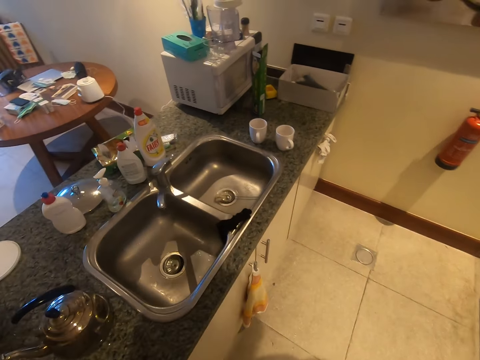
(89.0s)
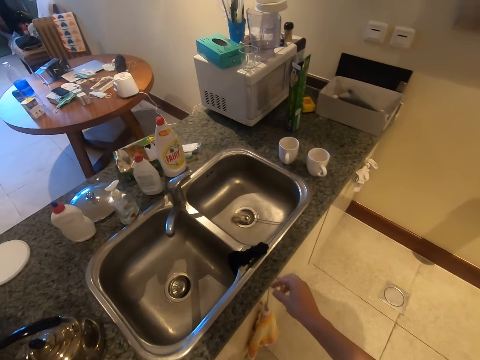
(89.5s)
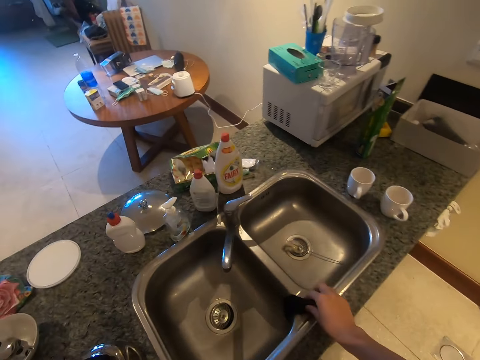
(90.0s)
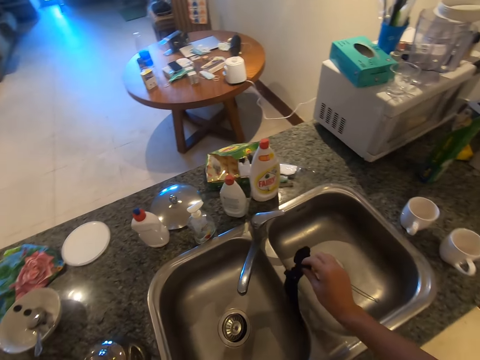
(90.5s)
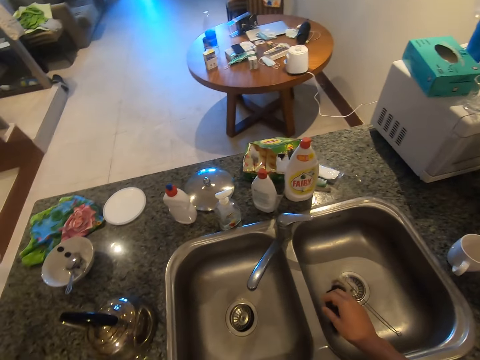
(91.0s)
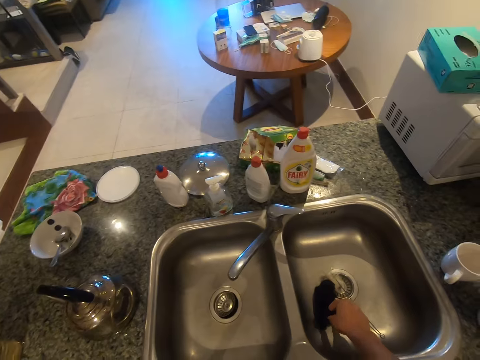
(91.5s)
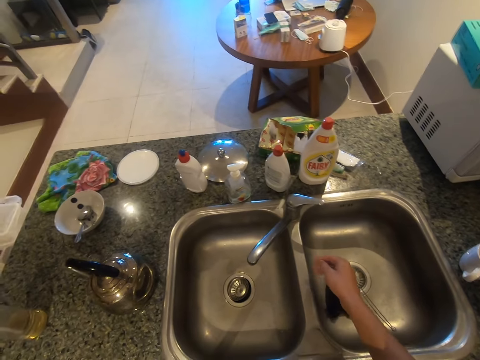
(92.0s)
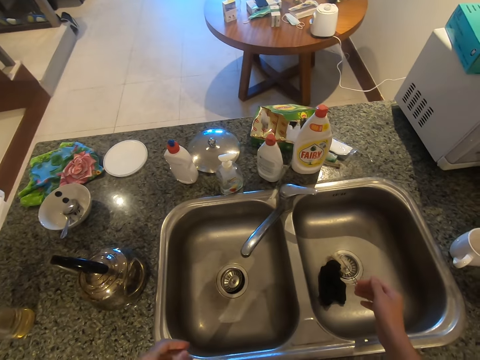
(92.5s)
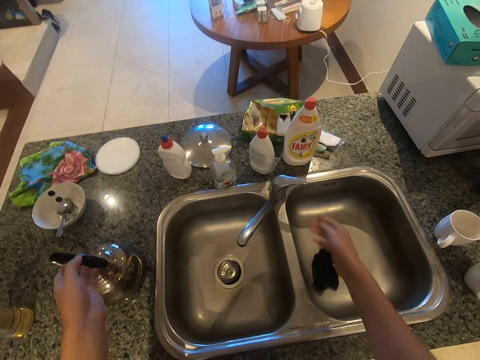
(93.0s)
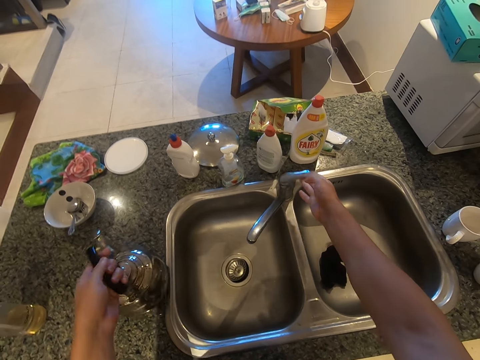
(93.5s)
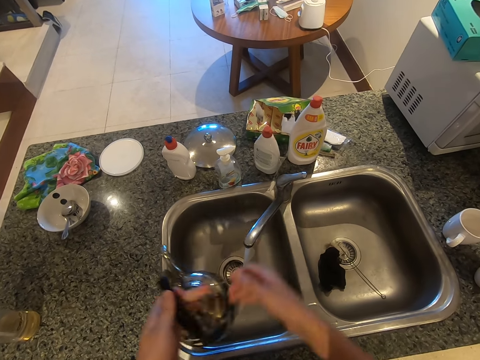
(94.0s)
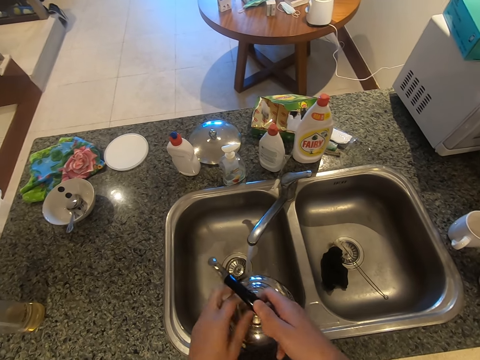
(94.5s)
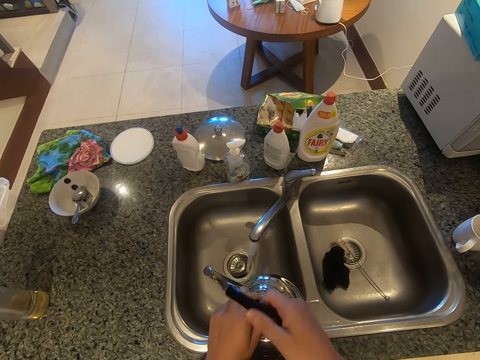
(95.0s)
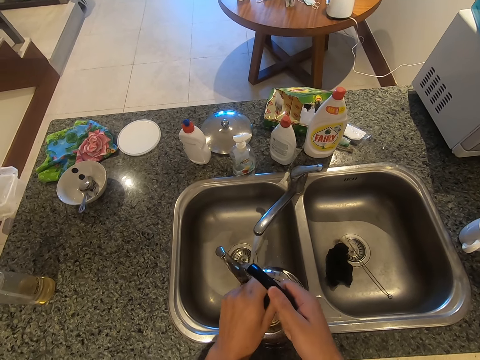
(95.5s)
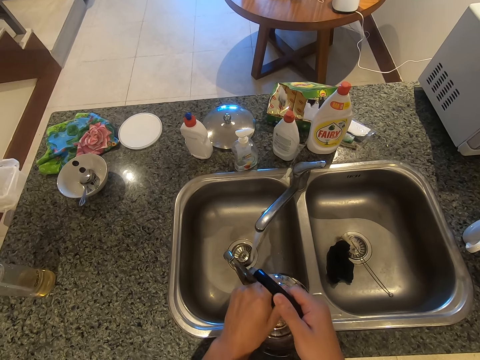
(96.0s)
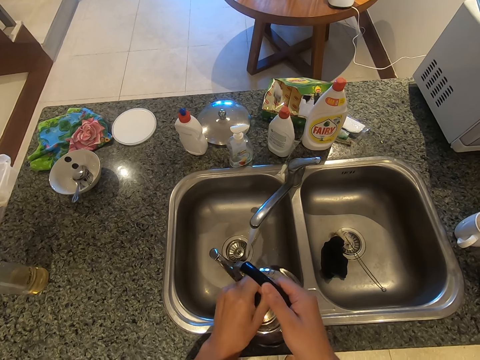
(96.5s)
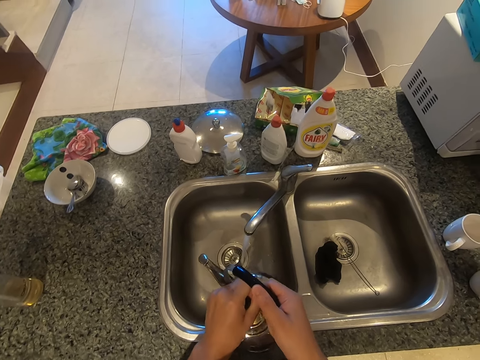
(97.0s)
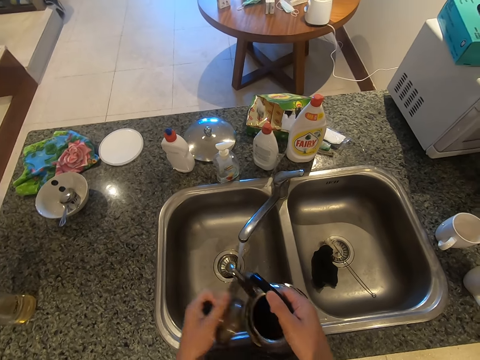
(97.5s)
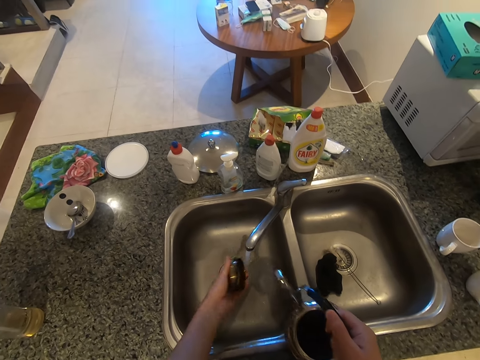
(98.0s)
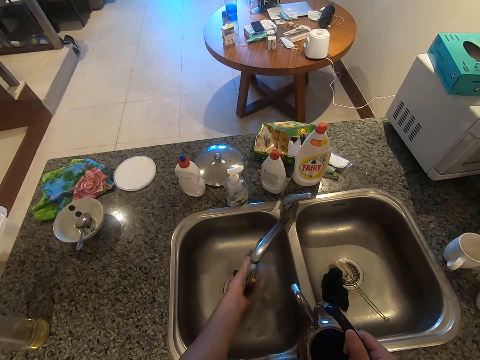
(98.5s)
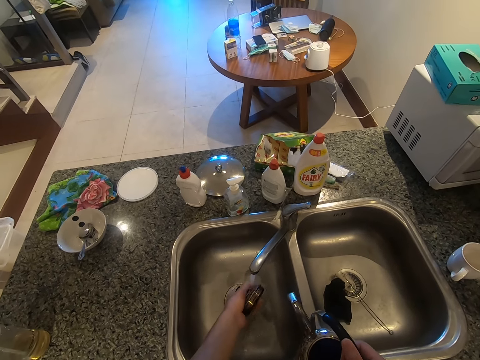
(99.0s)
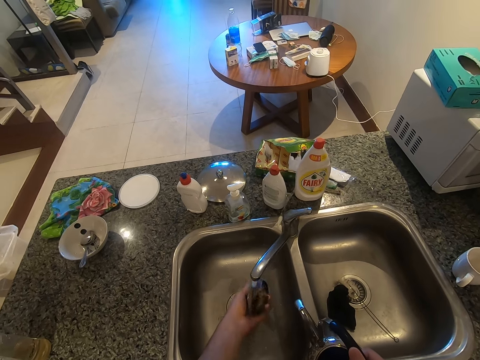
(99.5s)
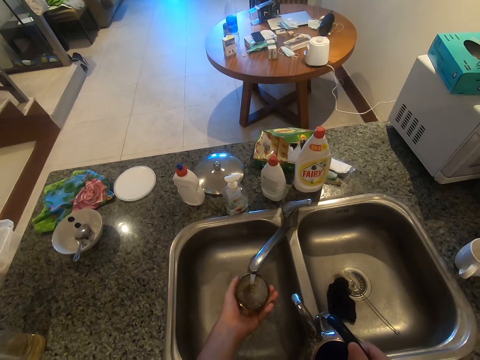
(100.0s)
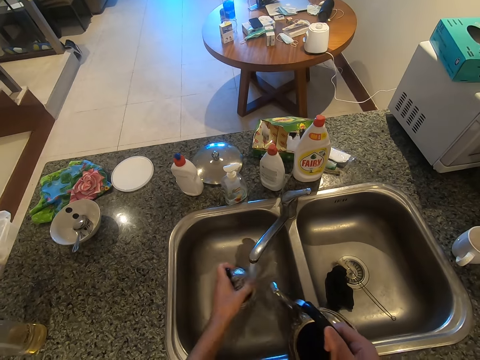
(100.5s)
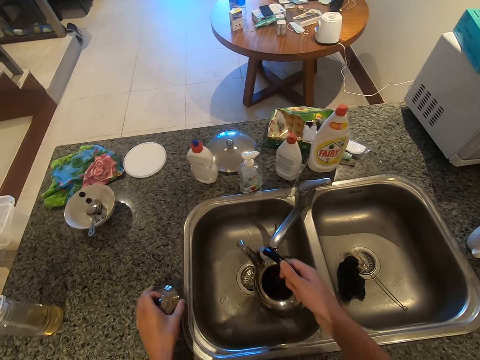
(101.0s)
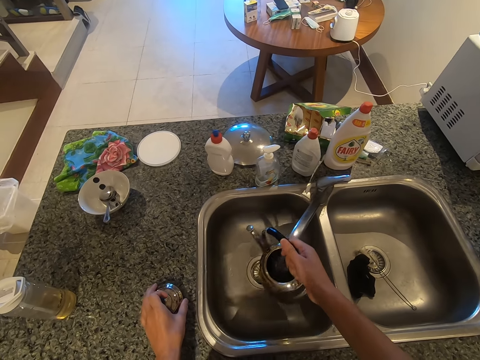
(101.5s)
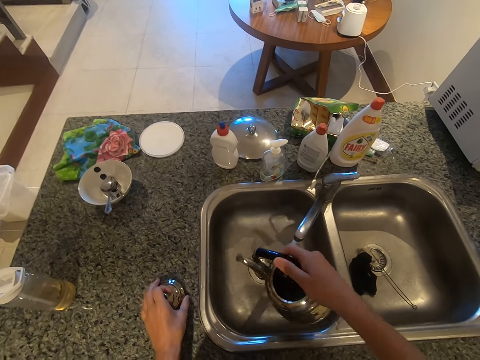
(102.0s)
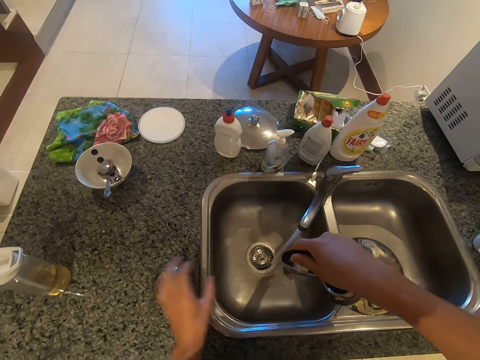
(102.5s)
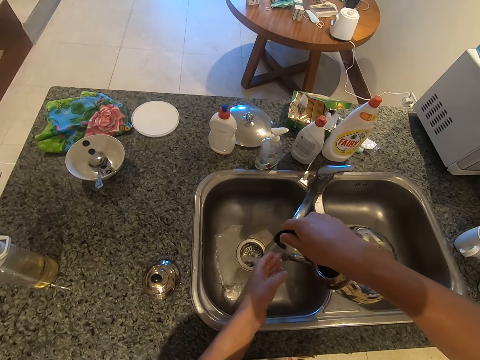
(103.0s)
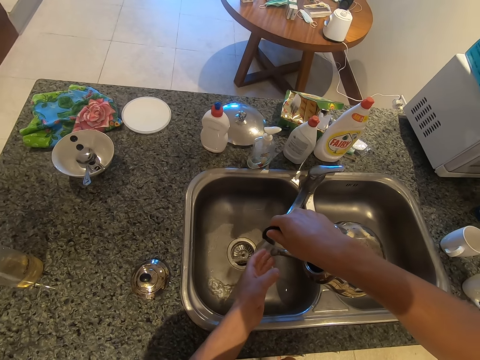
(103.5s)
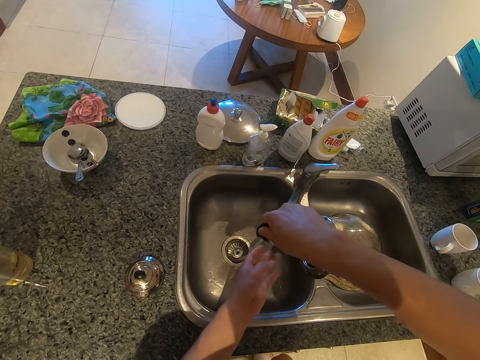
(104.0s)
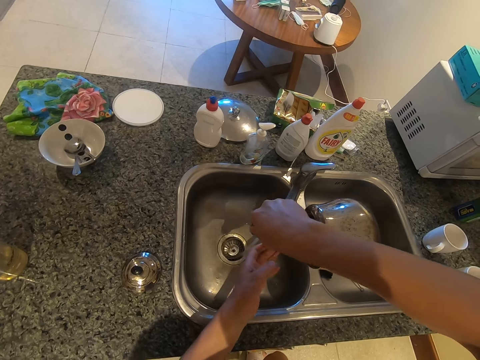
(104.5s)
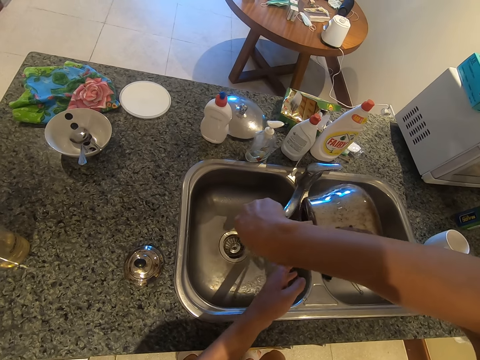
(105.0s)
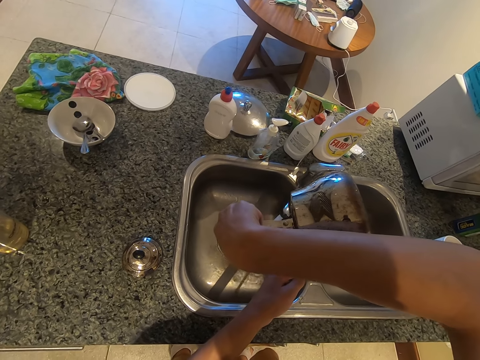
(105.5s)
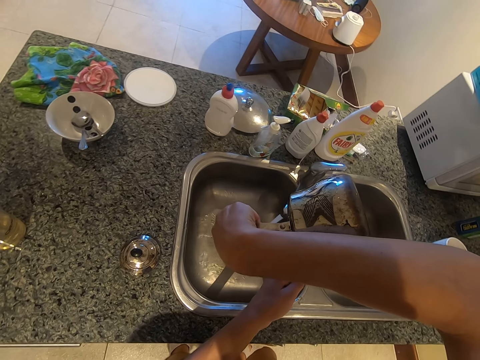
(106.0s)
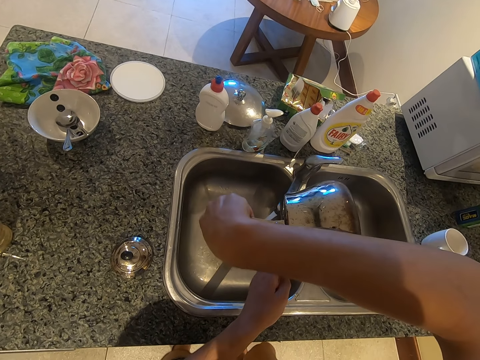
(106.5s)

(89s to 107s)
The camera wearer picks up a wash cloth. He moves the towel. He puts the wash cloth in the sink. He picks up the kettle. He turns on the tap. He transfers the kettle to his right hand. He removes the lid of the kettle. He rinses the lid of the kettle. He rinses the kettle. He pours water.

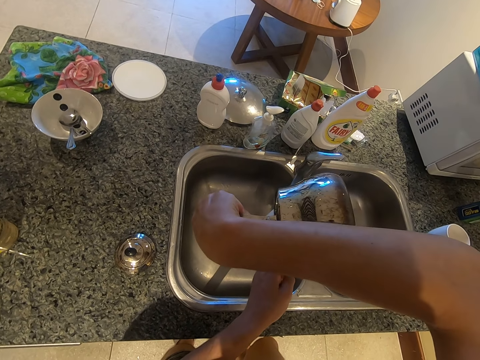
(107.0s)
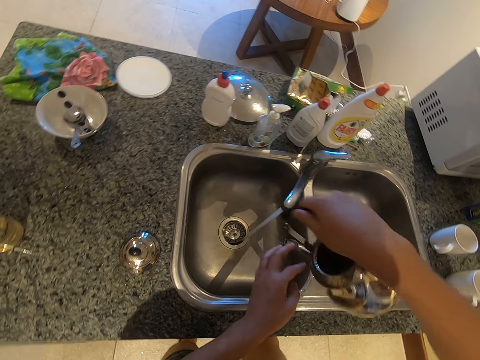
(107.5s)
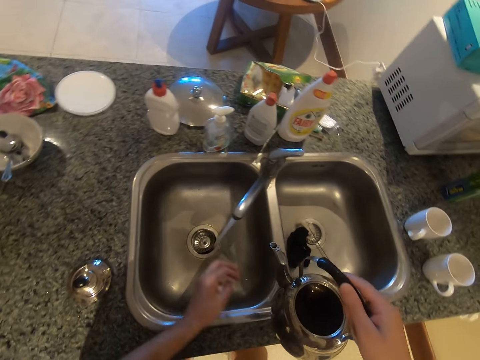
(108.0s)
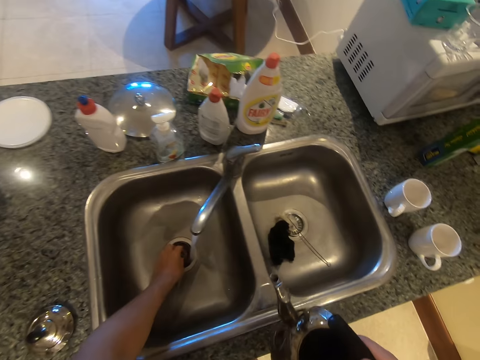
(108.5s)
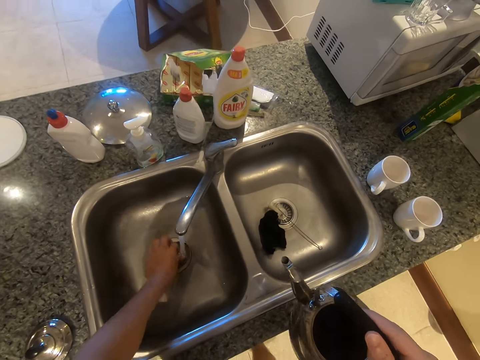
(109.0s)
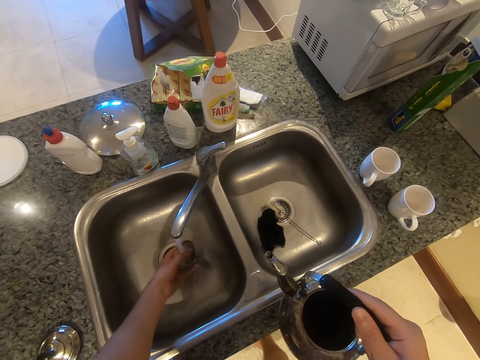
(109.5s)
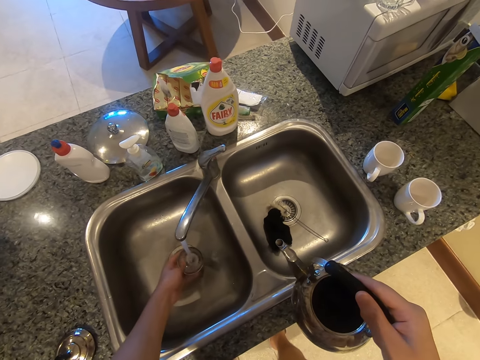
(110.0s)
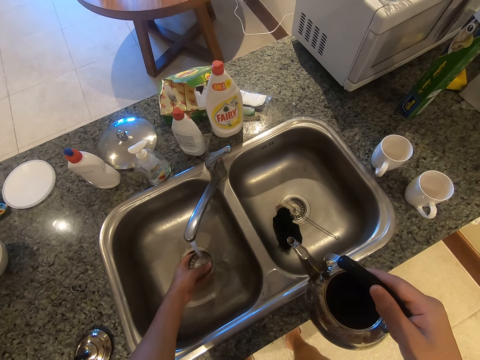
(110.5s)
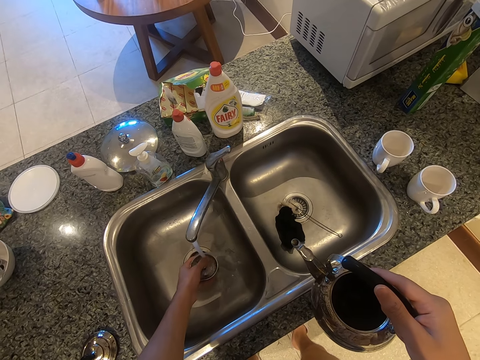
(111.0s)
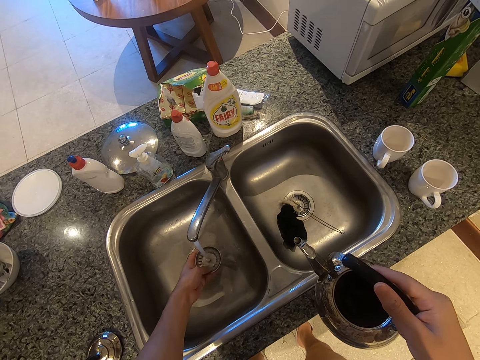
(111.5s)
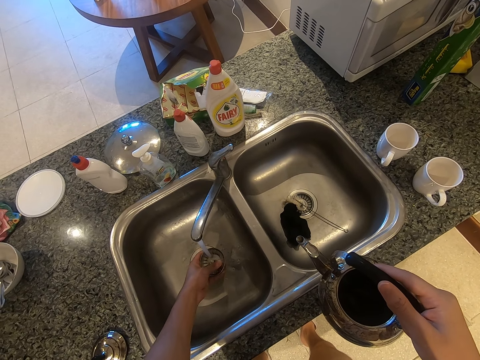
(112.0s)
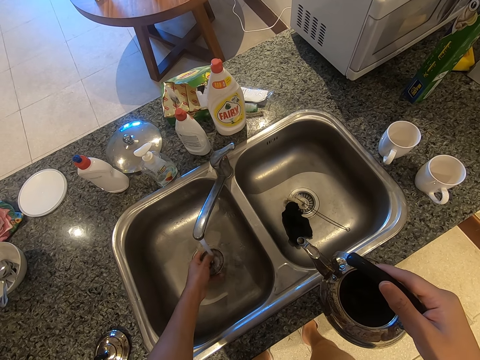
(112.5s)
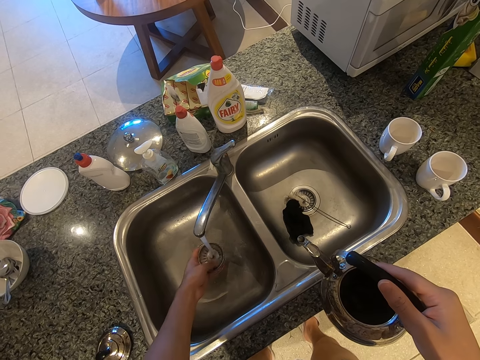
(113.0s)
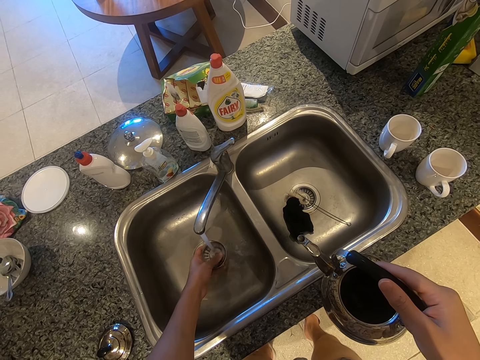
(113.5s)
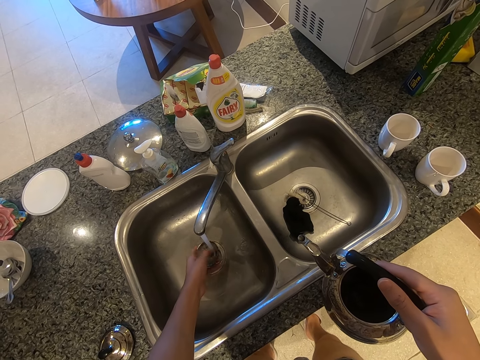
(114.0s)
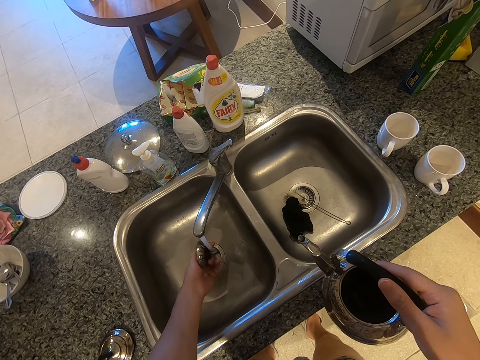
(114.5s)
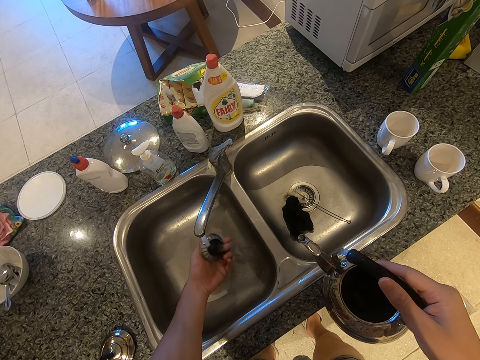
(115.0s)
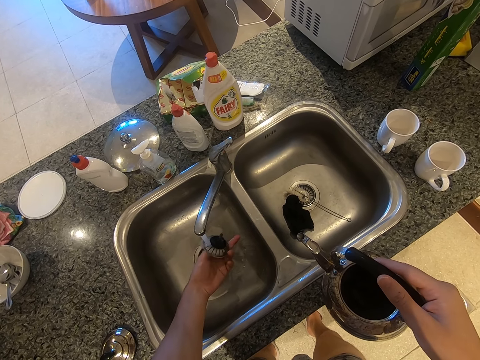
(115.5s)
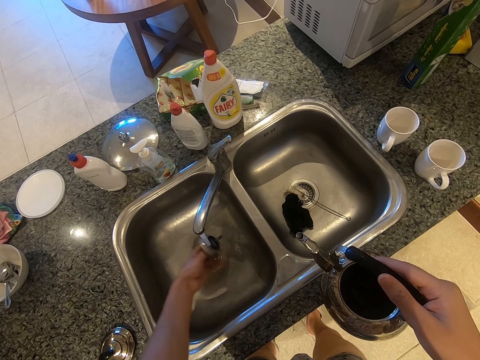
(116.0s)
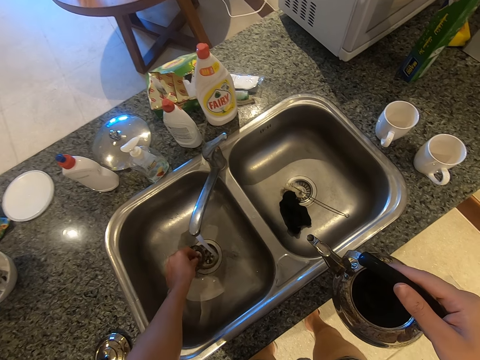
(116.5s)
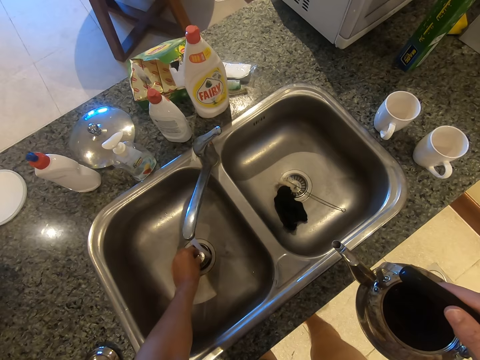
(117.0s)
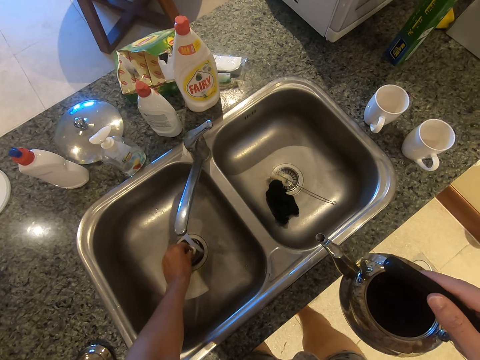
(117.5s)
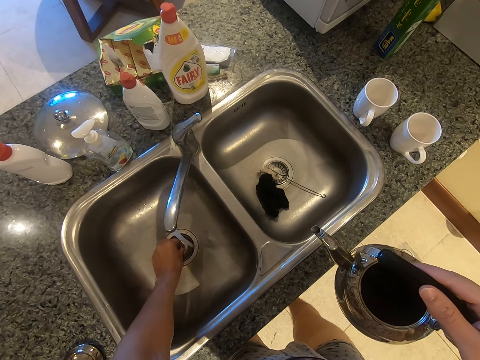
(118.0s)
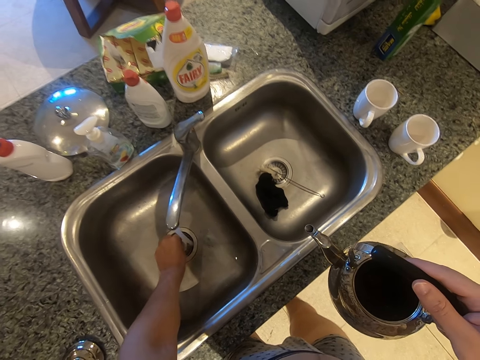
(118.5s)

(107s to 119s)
The camera wearer takes a sink strainer. They rinse the sink strainer. They put the sink strainer in the sink.
